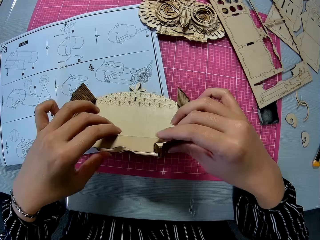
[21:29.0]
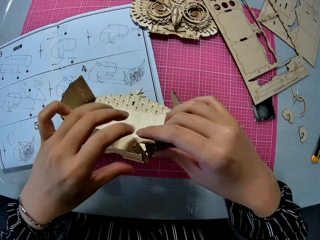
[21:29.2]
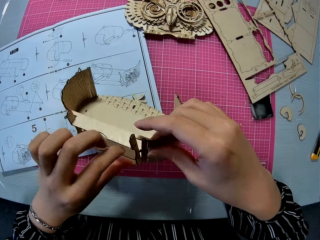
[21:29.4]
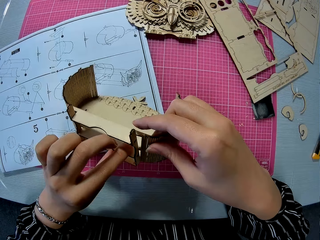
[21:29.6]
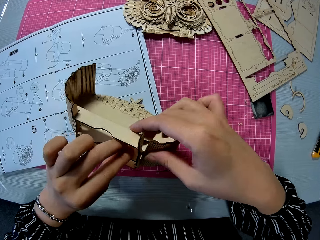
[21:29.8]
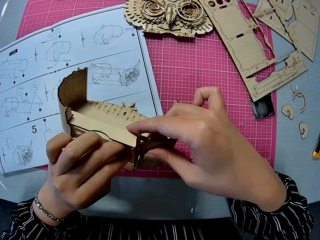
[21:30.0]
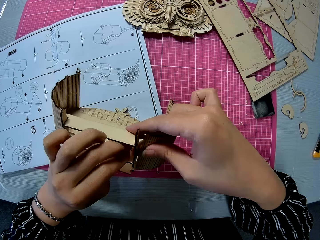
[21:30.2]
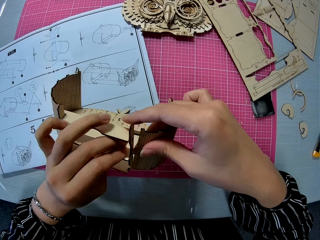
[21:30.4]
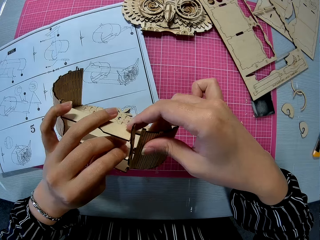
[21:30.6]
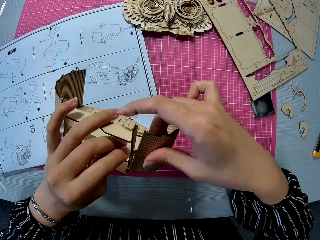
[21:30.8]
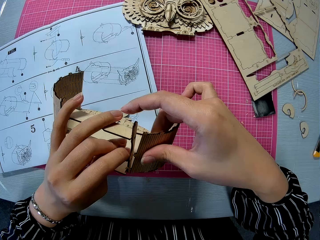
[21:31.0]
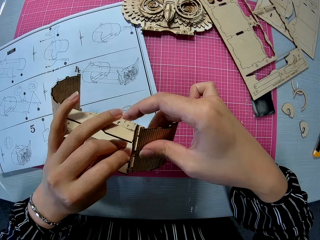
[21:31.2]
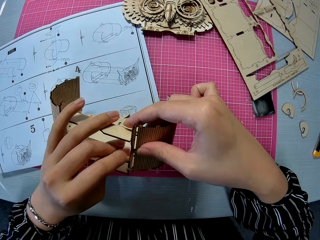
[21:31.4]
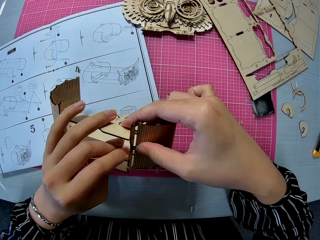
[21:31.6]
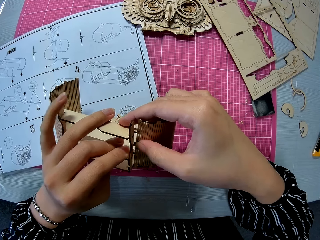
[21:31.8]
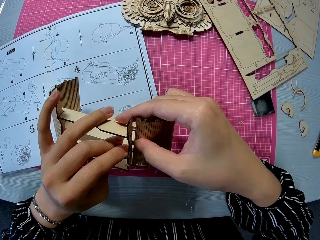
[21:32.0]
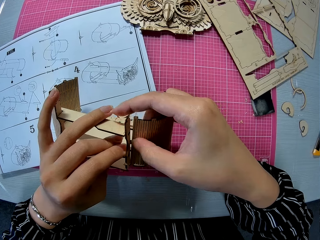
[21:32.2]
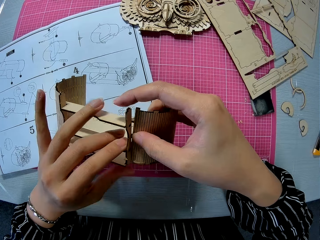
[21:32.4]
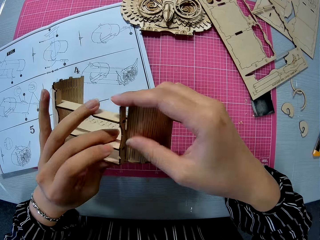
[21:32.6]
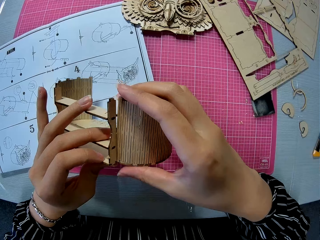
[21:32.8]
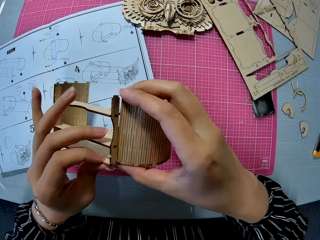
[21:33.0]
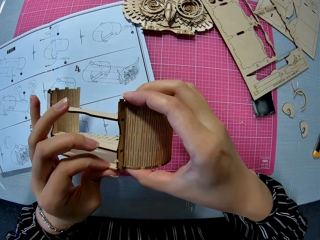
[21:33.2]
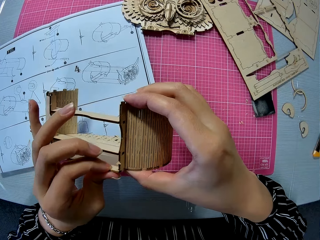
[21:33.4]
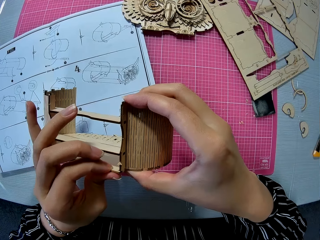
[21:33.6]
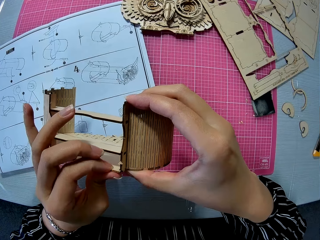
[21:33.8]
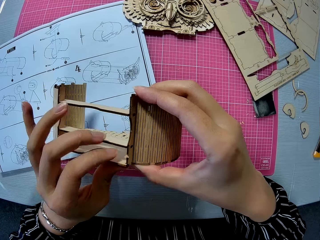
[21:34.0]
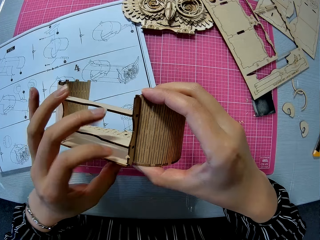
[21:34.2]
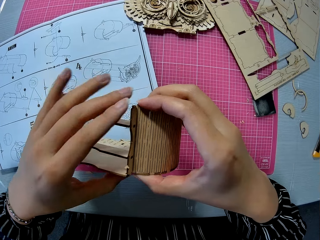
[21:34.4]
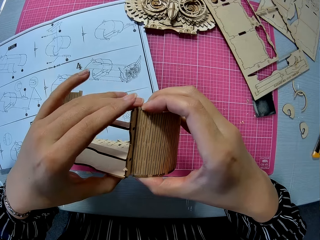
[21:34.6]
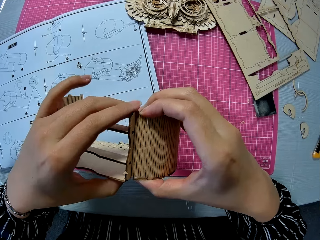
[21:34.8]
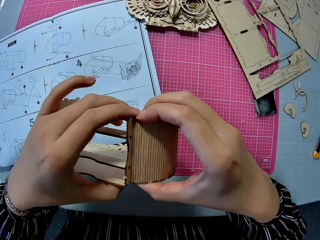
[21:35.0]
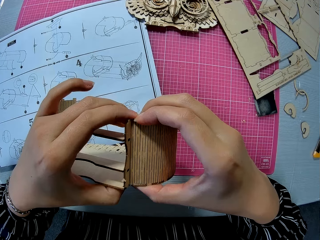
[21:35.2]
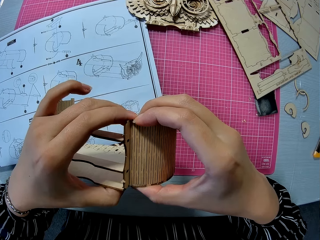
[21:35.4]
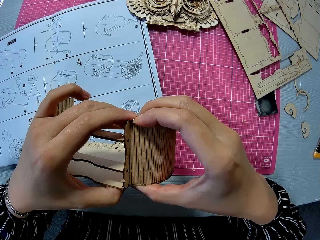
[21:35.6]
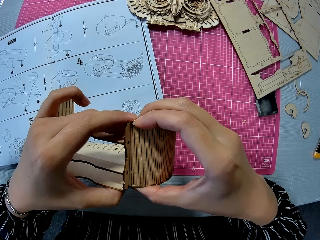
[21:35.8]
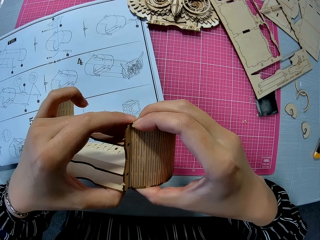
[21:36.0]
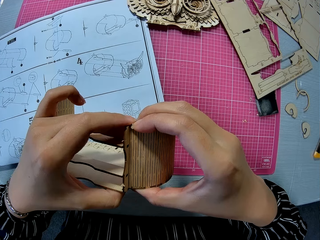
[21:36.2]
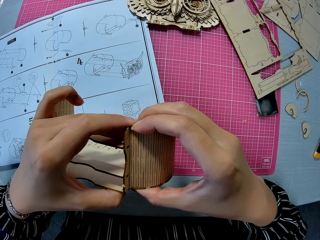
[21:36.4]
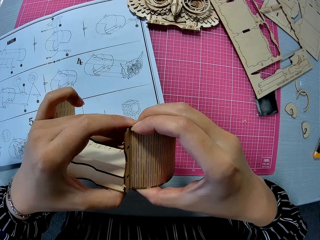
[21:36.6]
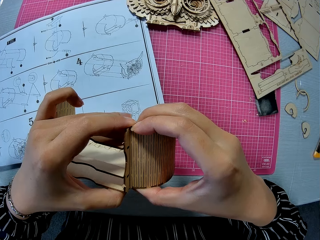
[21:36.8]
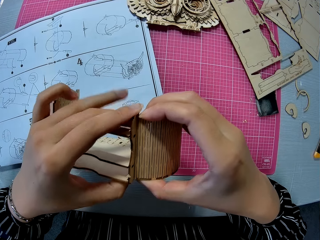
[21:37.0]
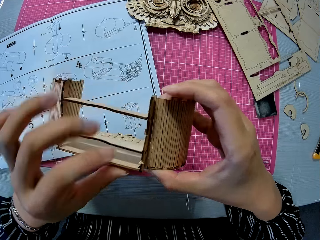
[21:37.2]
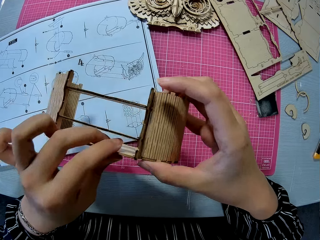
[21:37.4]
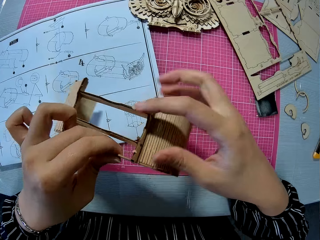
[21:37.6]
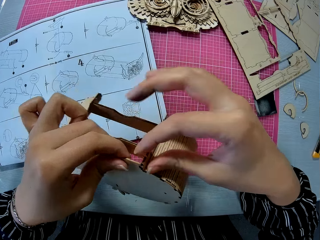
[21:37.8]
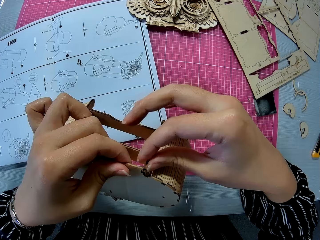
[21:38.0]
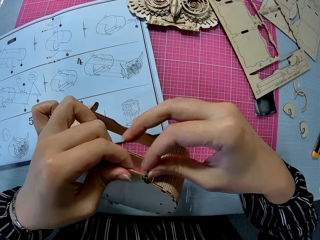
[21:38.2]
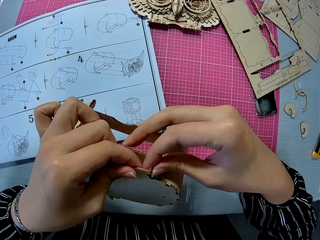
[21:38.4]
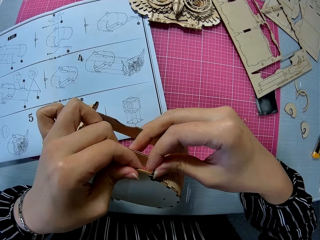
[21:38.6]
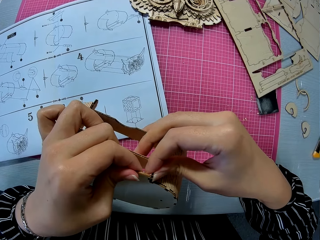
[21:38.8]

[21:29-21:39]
The camera wearer picks up a laser cut model from a cutting mat. They adjust pieces of laser cut on the laser cut model.

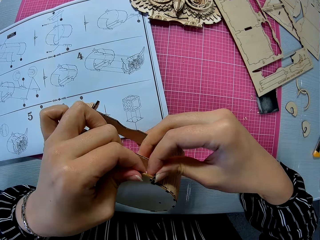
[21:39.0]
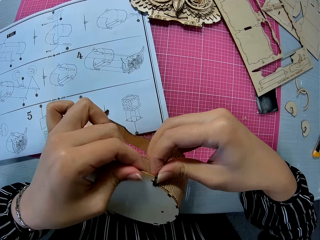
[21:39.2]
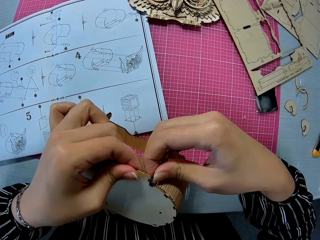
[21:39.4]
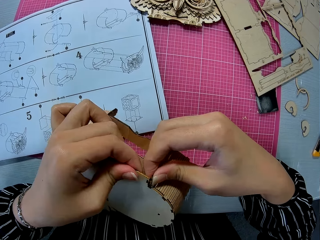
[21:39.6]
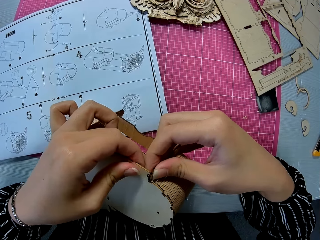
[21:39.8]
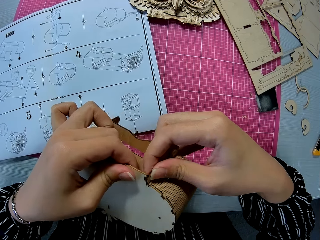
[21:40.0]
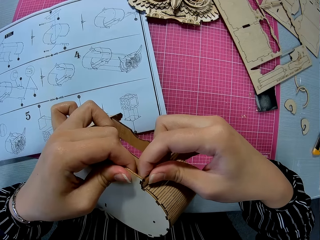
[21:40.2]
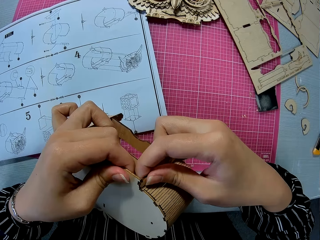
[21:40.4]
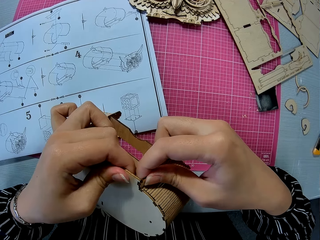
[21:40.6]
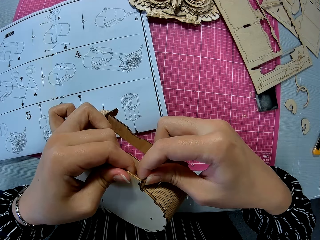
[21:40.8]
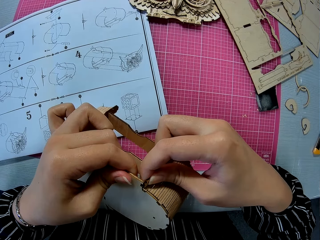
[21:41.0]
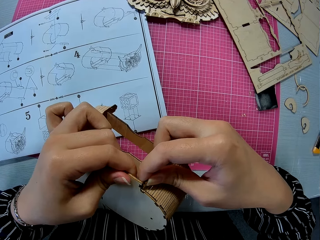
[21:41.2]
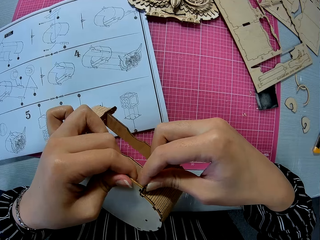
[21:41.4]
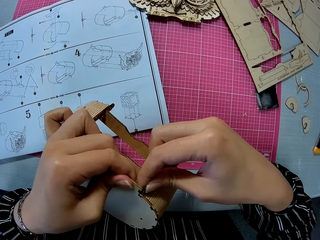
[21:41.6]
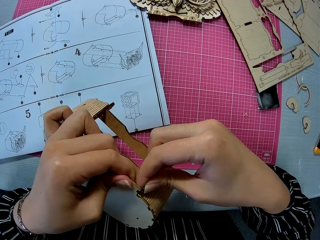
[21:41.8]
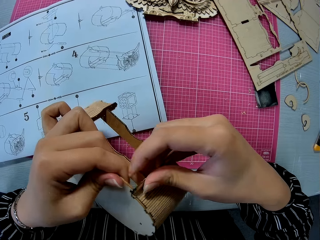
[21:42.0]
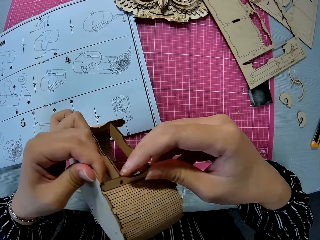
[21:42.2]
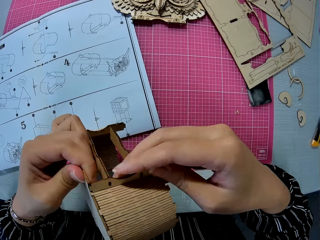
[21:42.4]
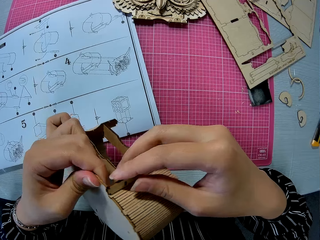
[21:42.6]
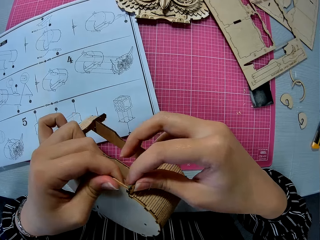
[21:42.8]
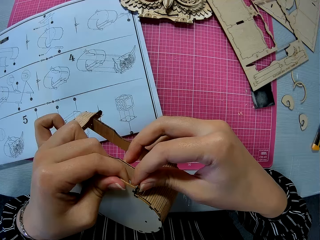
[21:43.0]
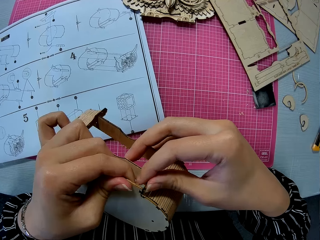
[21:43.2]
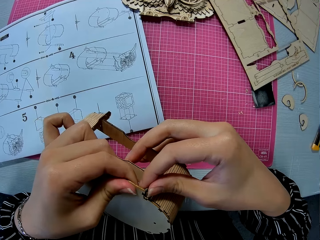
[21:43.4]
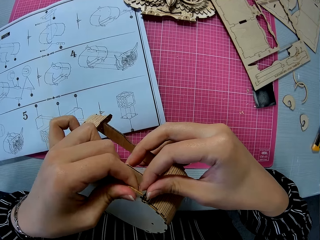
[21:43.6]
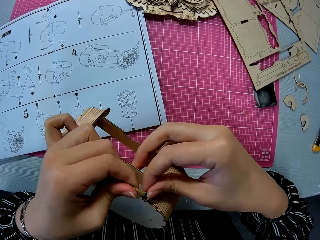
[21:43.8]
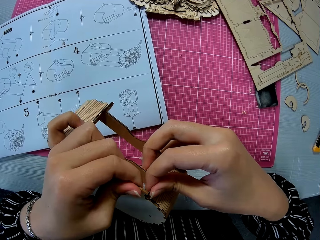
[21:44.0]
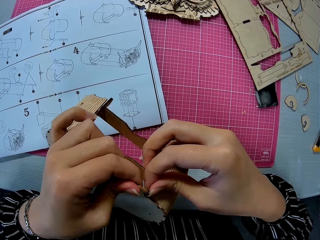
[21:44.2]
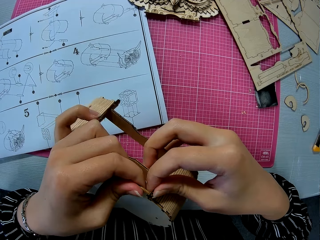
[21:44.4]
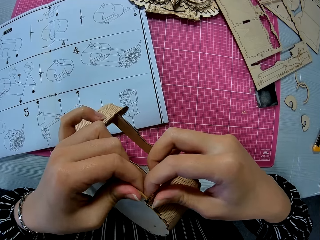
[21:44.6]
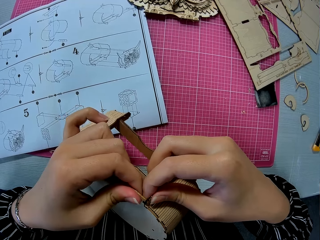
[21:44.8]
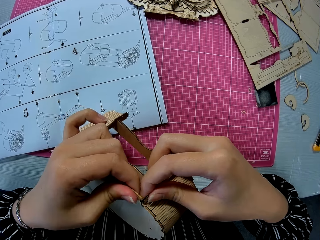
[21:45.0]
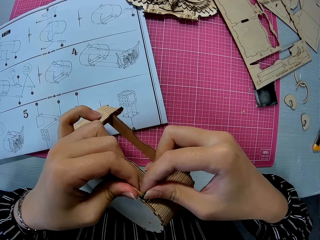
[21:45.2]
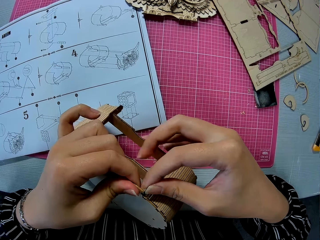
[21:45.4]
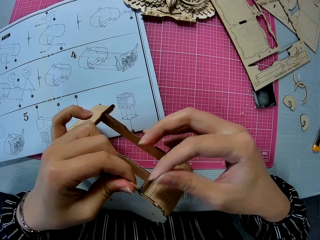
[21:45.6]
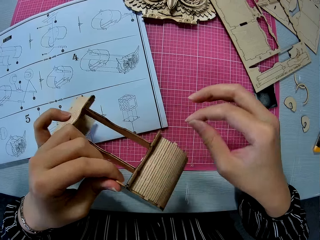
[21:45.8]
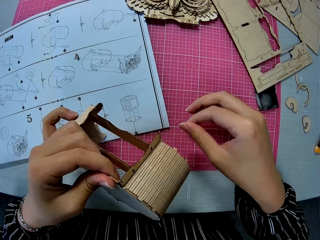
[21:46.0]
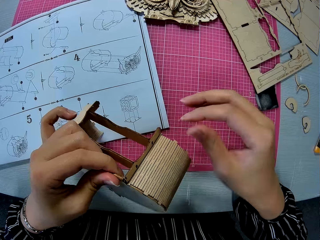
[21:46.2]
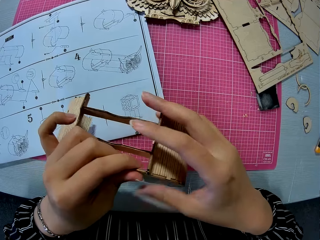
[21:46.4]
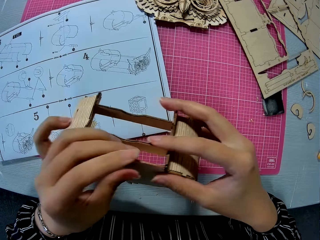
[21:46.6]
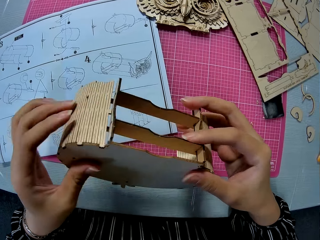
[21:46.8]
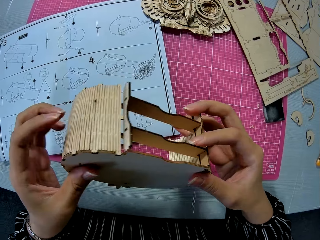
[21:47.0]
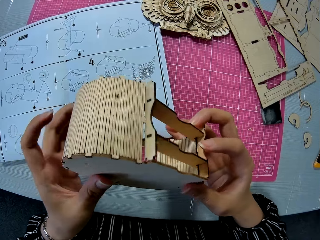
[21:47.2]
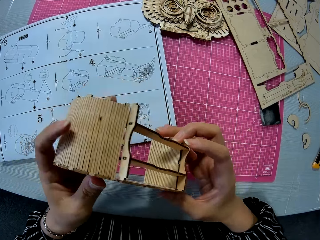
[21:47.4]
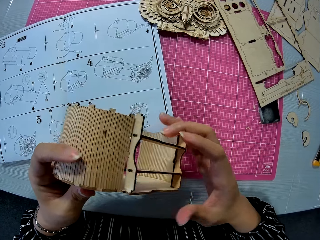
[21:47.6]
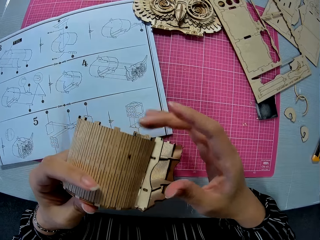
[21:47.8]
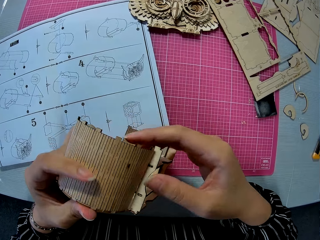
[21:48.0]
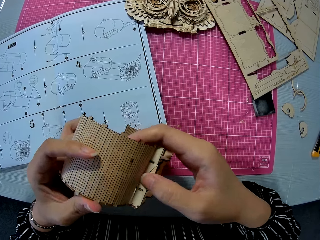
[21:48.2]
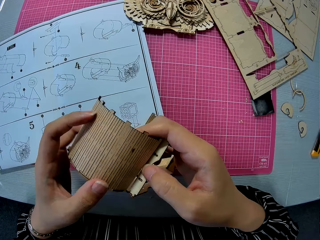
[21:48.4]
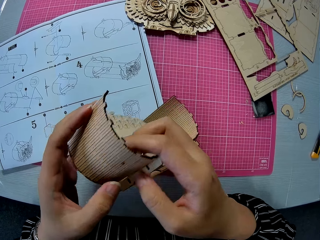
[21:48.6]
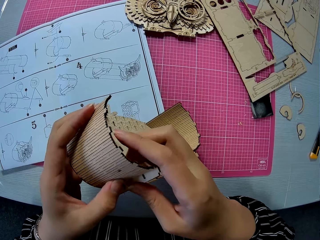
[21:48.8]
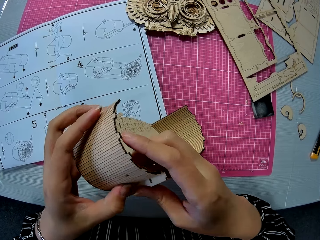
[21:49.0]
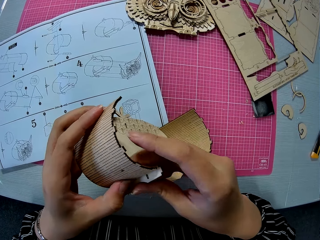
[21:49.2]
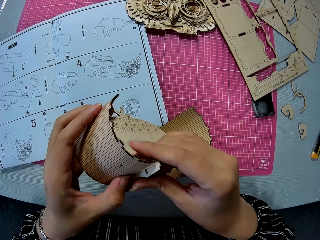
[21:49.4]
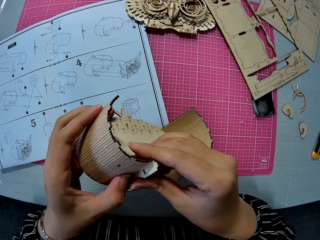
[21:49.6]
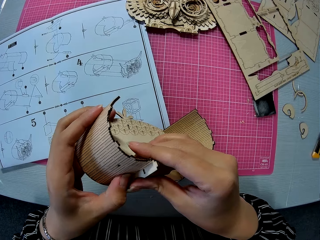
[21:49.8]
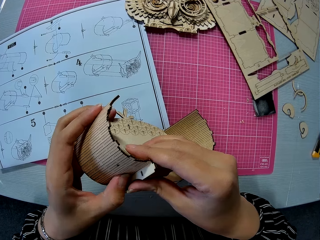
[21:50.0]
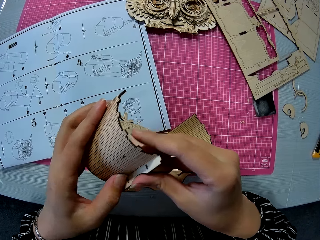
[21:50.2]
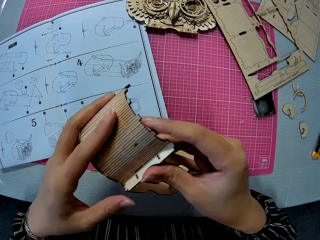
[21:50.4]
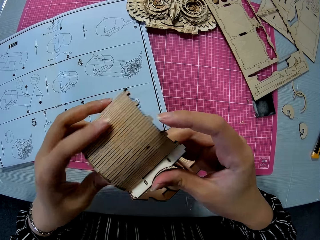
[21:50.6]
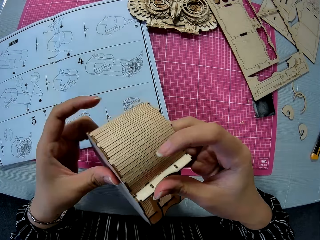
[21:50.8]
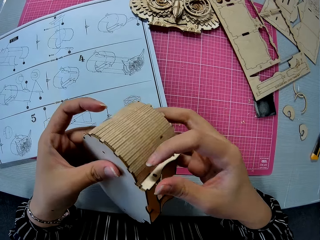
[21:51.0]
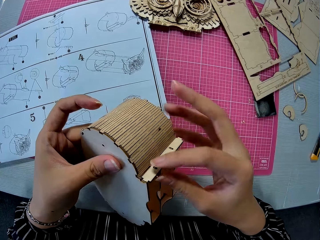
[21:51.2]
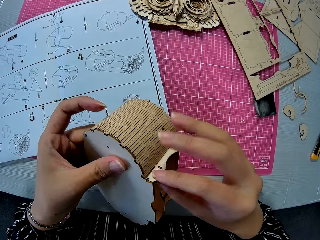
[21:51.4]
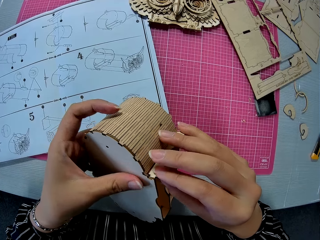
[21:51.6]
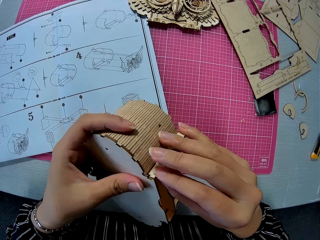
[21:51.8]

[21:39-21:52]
The camera wearer flips a laser cut model on a hand. They adjust pieces of laser cut on the laser cut model. They flip the laser cut model on the hand.
